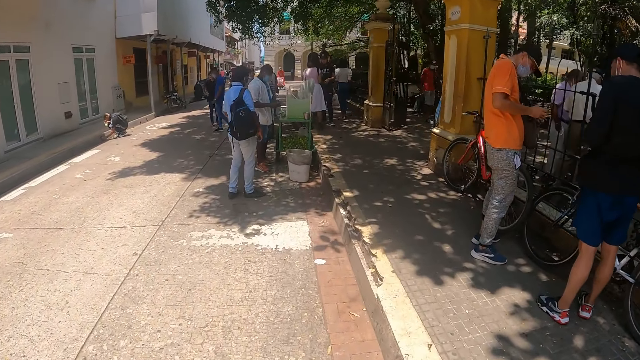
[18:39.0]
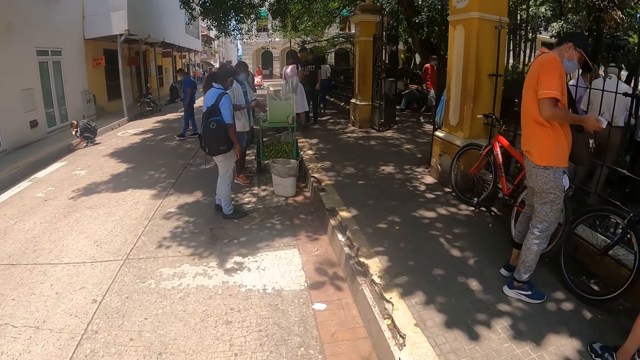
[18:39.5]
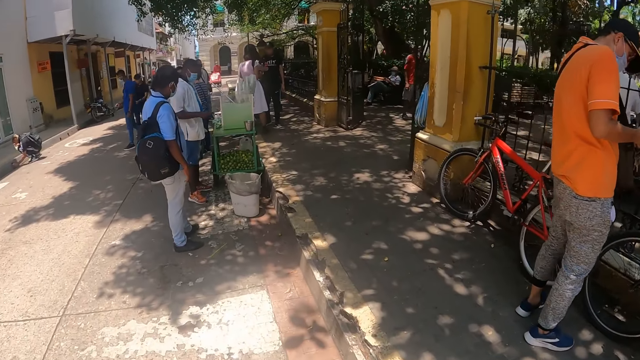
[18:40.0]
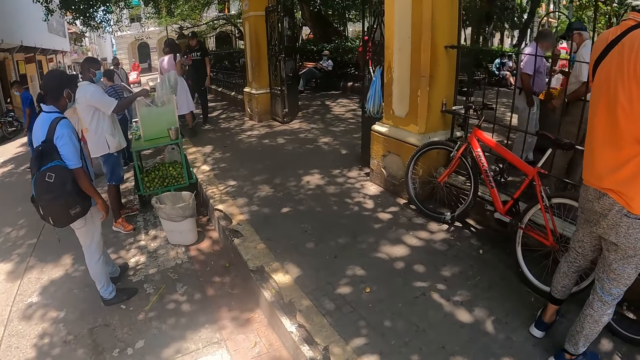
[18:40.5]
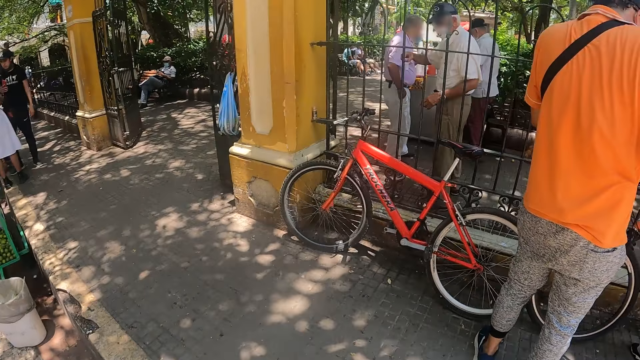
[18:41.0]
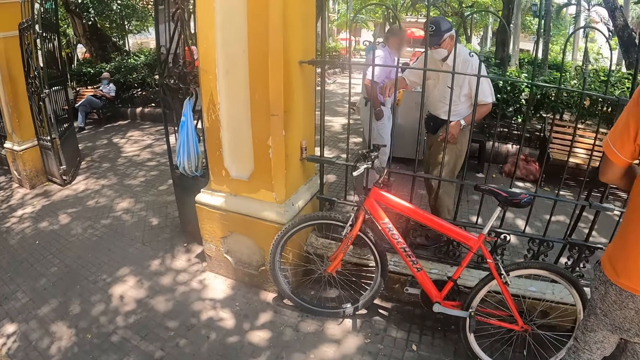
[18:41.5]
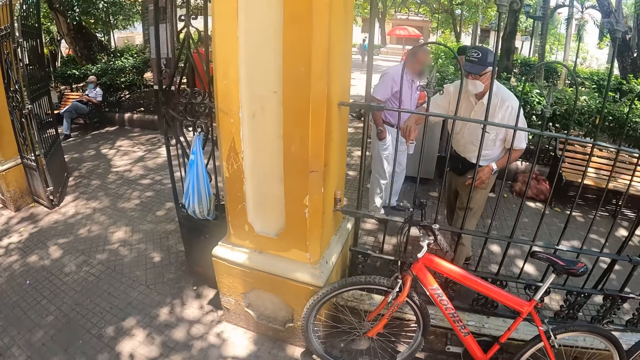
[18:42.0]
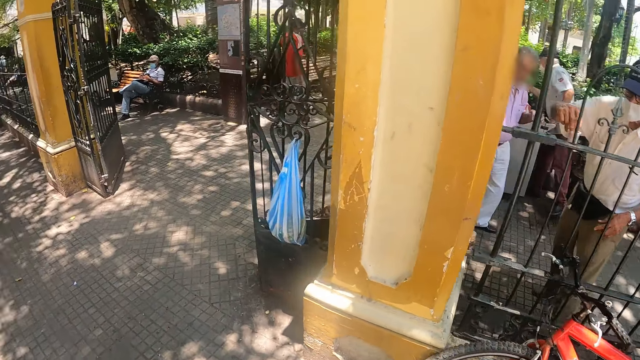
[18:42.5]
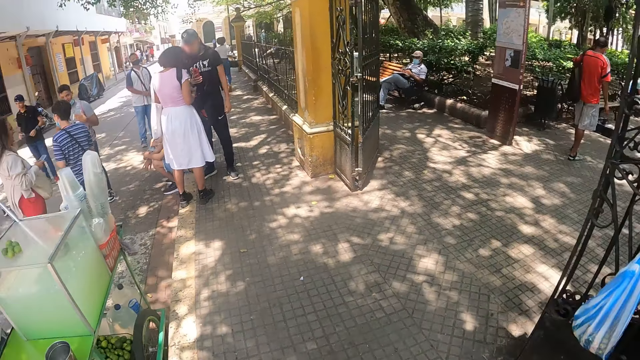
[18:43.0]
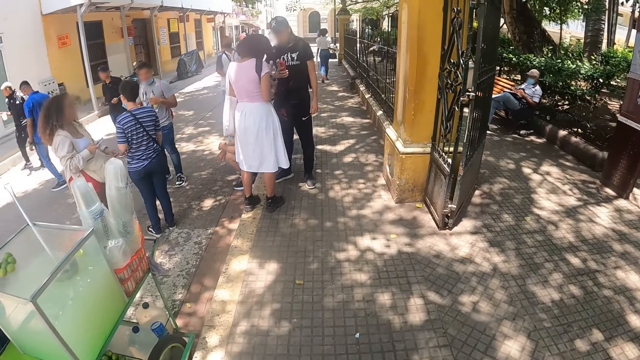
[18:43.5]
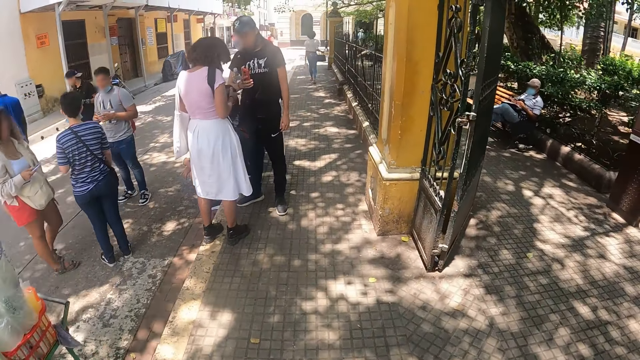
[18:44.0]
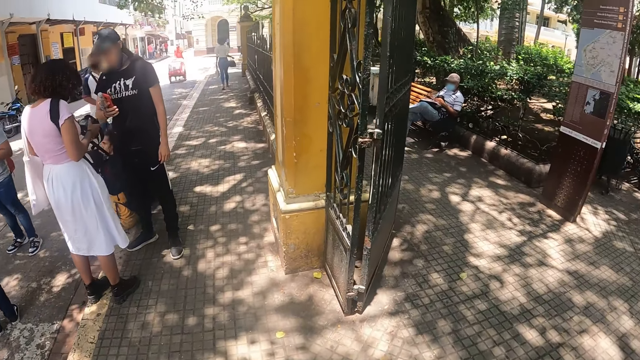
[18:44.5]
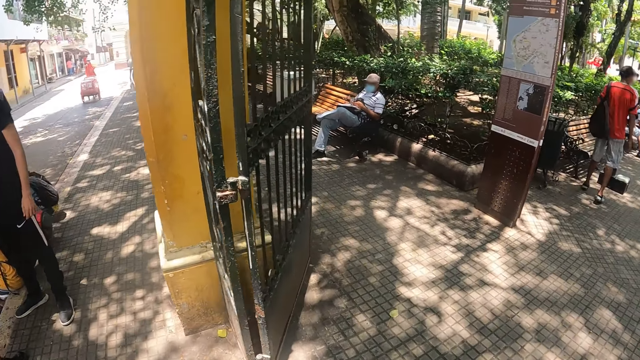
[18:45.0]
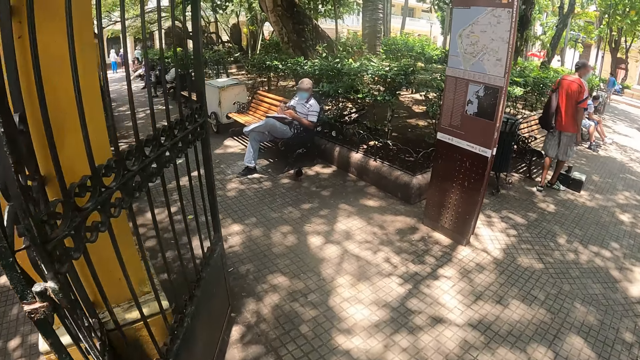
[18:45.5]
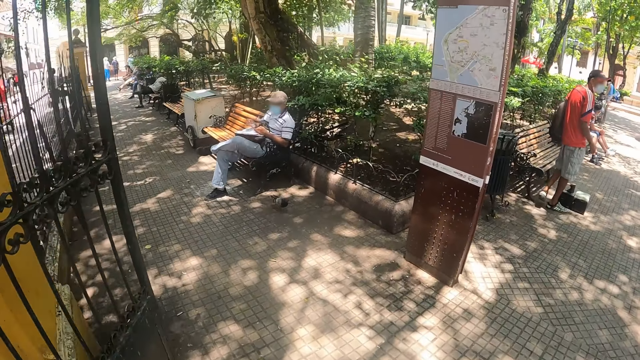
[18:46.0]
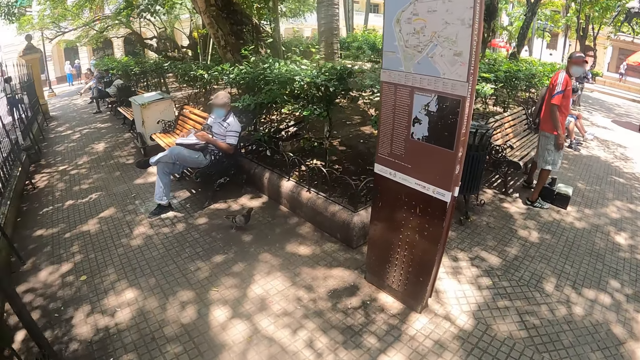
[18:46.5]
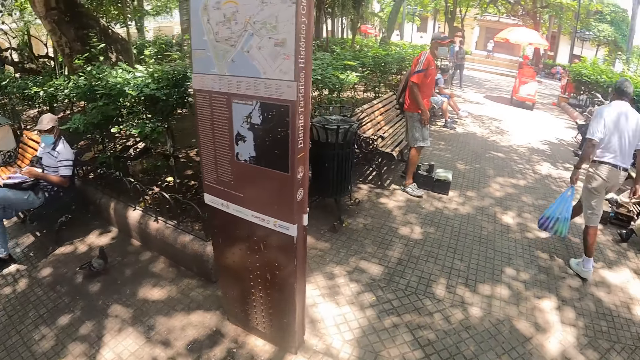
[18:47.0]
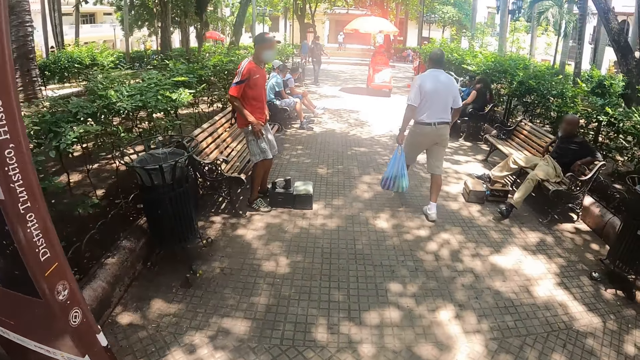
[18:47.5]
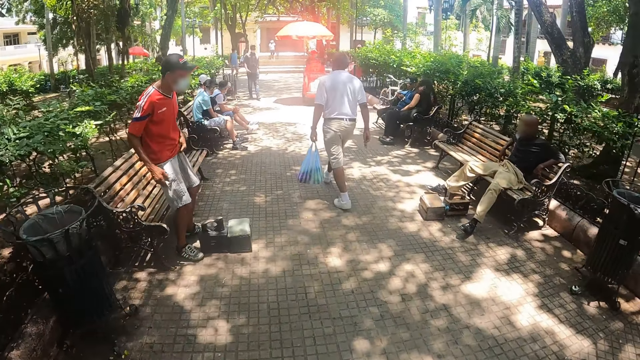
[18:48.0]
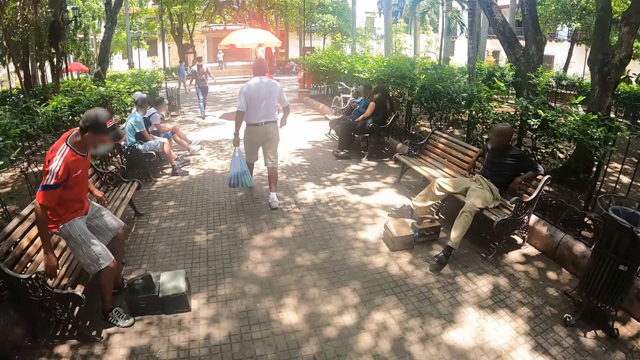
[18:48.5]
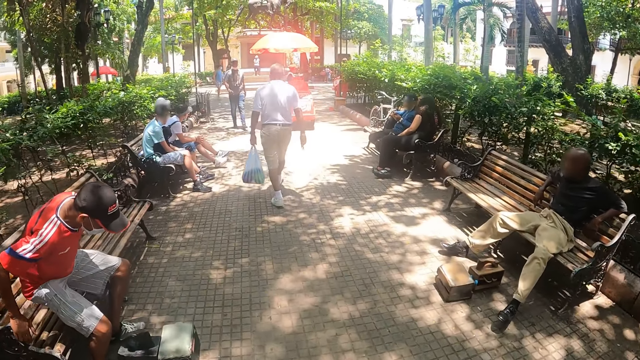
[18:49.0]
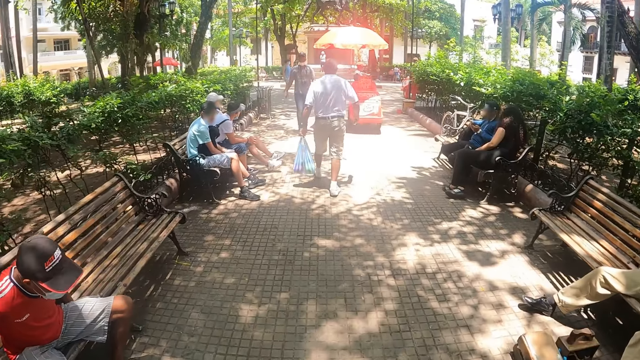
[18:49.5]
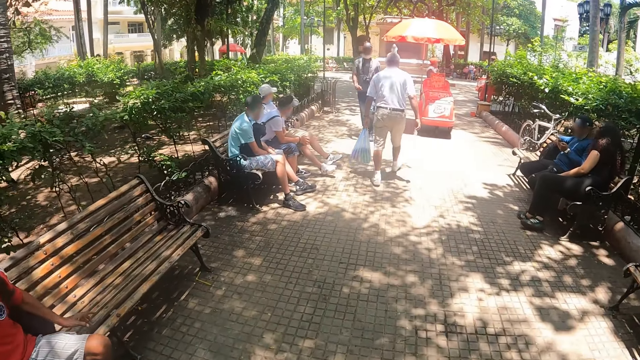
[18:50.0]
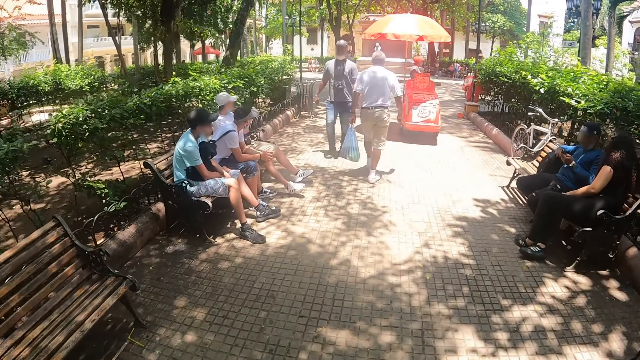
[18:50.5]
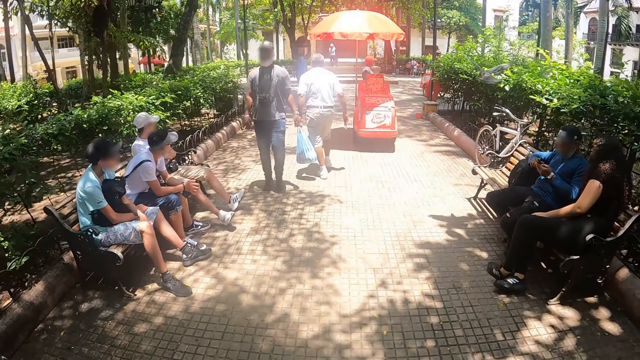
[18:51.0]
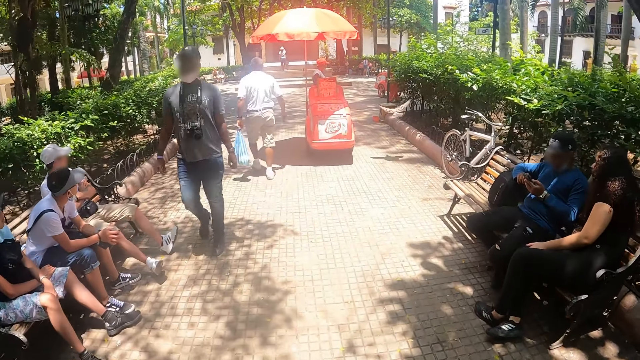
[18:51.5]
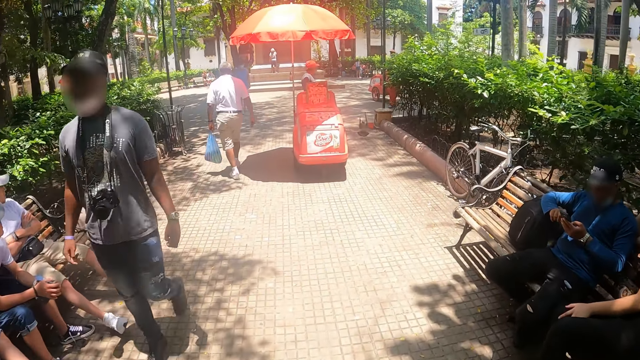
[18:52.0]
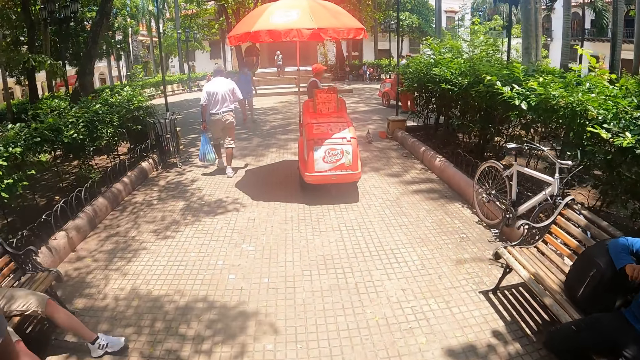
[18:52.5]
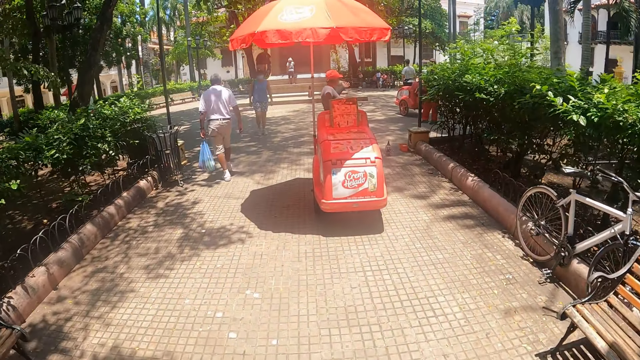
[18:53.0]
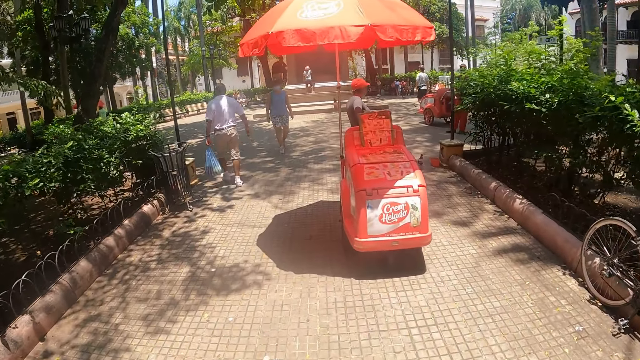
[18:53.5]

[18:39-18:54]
The camera wearer enters a park. They walk around.

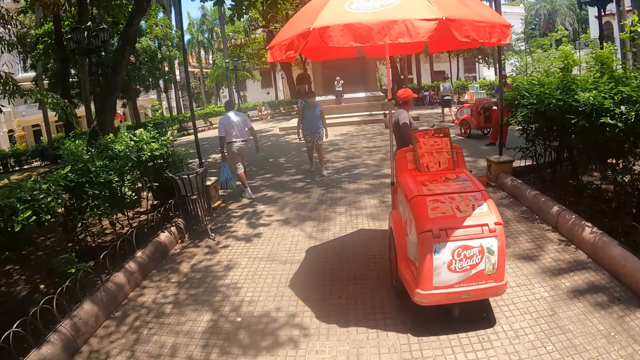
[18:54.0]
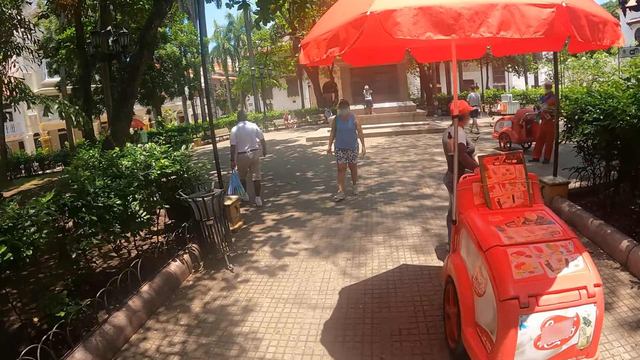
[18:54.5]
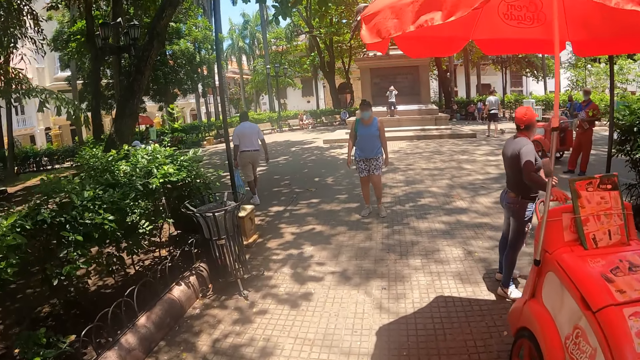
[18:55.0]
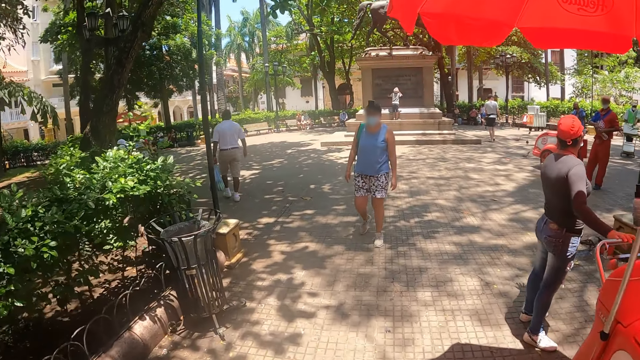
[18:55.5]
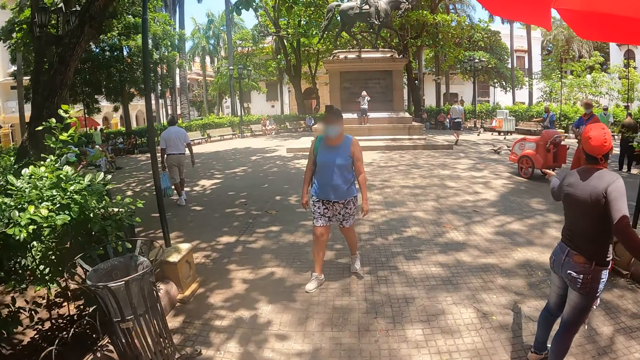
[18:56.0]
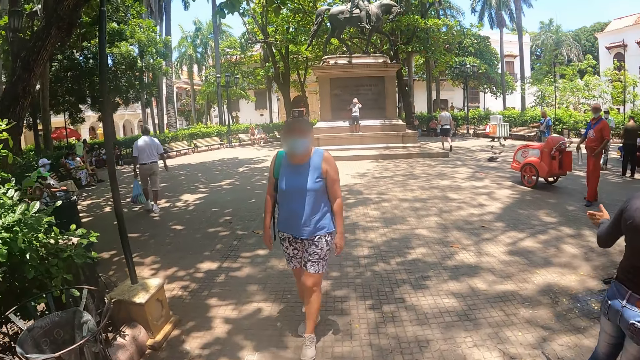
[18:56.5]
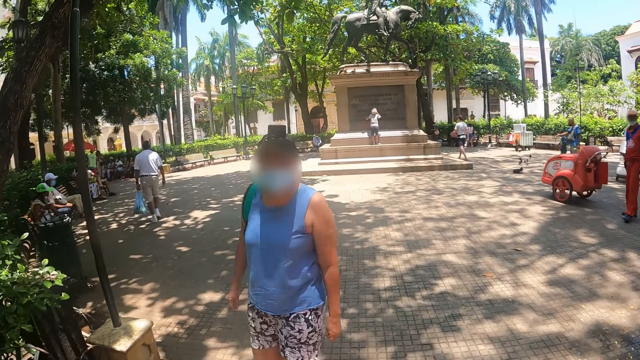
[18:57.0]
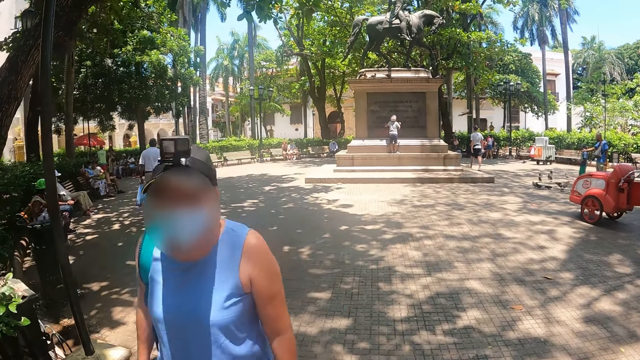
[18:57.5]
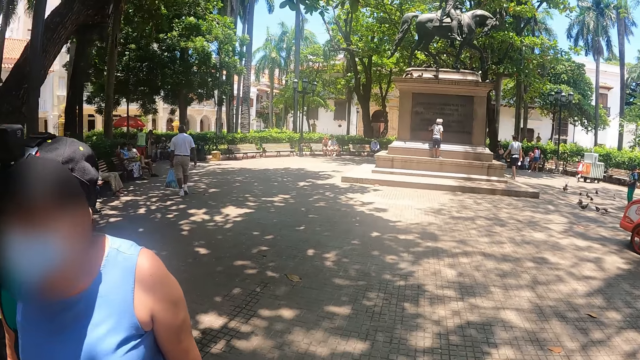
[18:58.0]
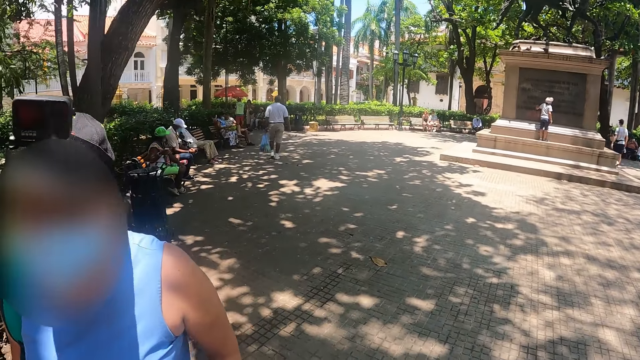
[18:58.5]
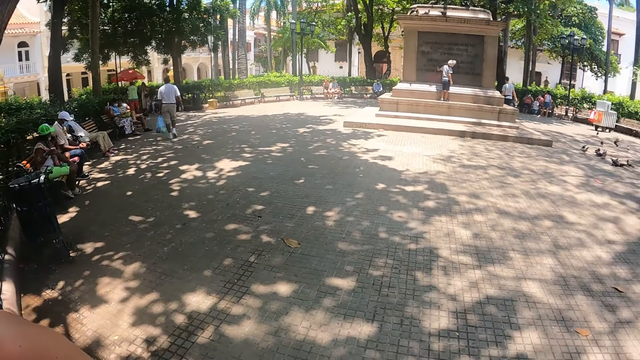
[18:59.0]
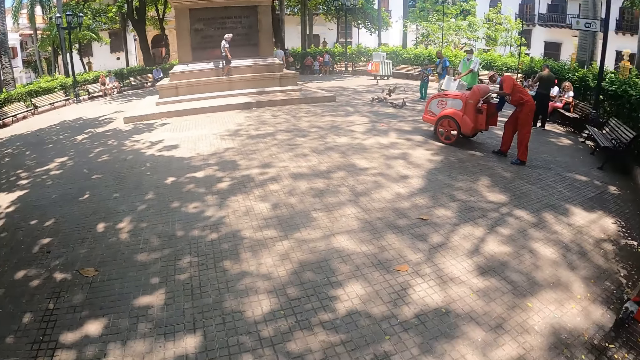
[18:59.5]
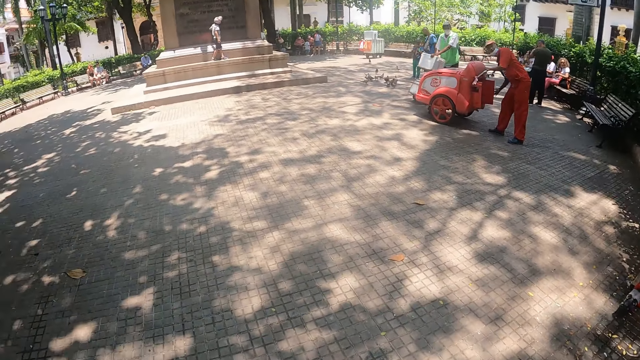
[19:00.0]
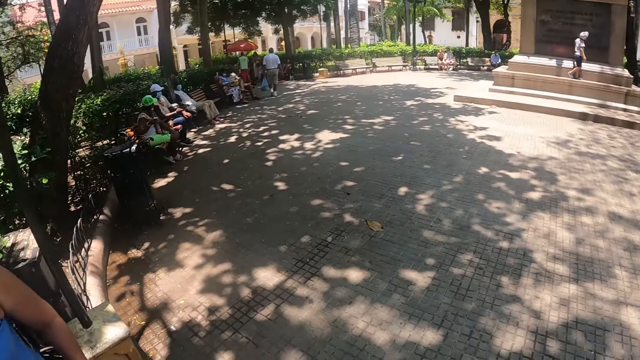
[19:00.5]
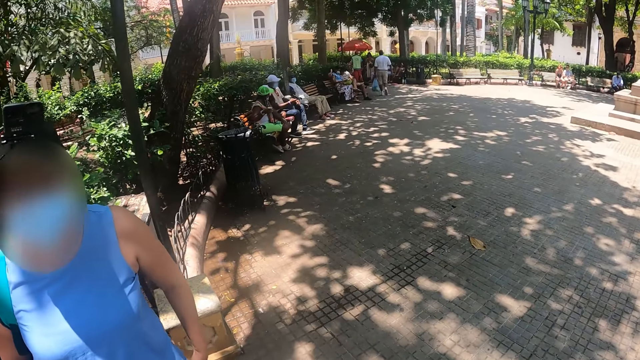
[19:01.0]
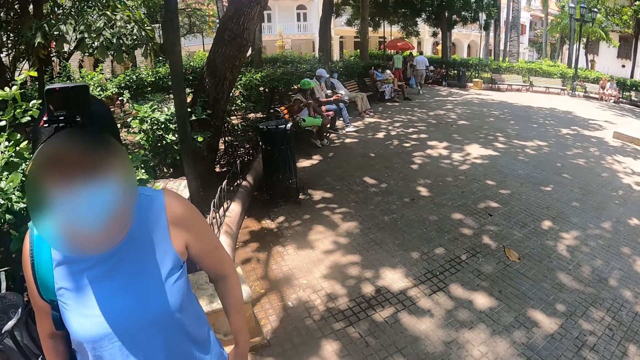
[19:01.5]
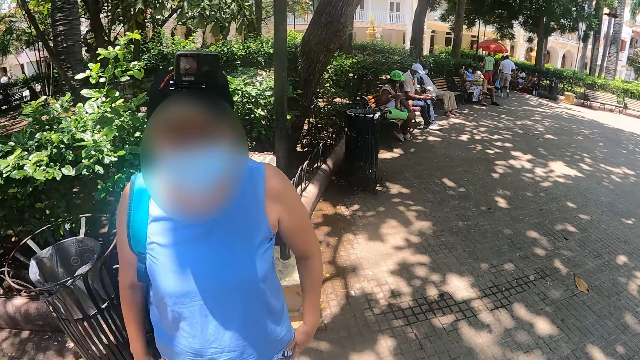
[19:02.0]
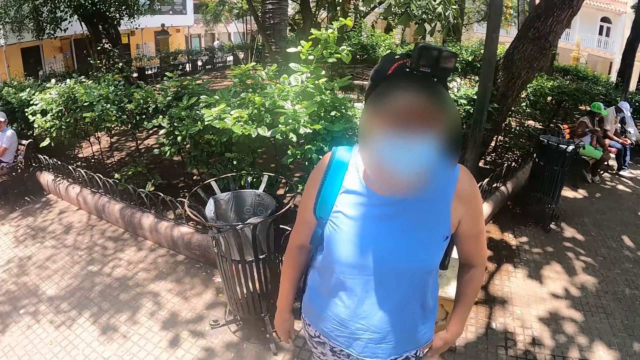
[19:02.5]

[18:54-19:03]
The camera wearer looks around.
